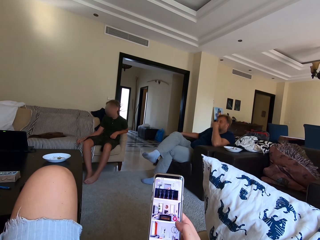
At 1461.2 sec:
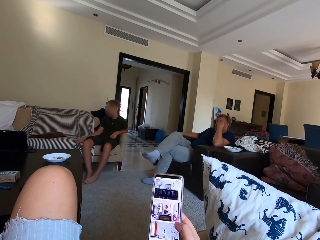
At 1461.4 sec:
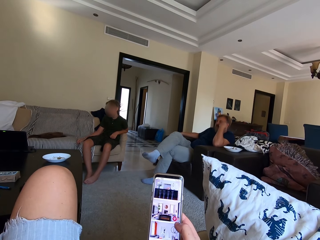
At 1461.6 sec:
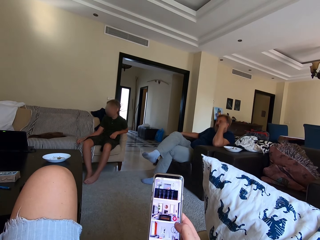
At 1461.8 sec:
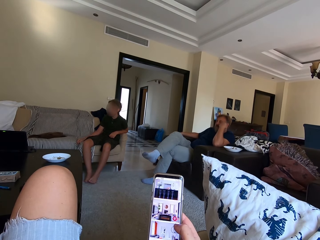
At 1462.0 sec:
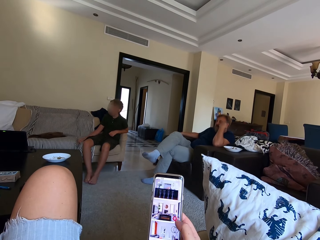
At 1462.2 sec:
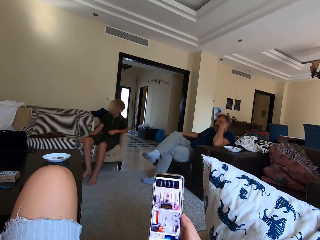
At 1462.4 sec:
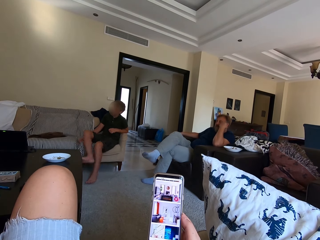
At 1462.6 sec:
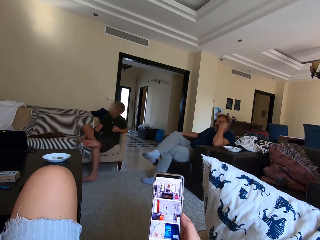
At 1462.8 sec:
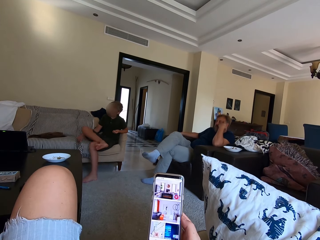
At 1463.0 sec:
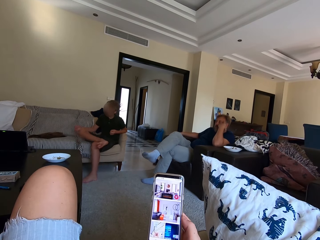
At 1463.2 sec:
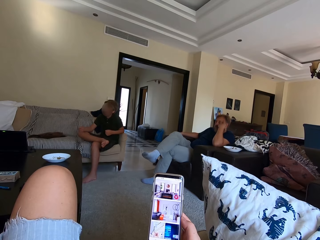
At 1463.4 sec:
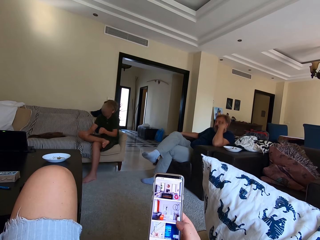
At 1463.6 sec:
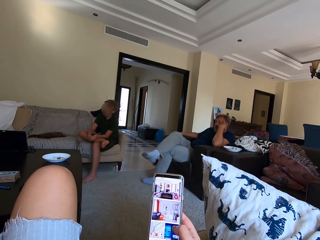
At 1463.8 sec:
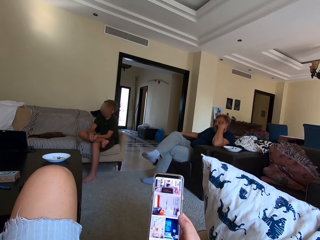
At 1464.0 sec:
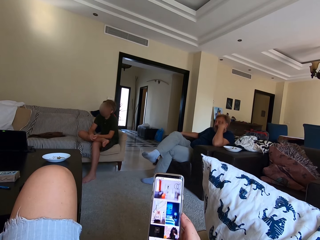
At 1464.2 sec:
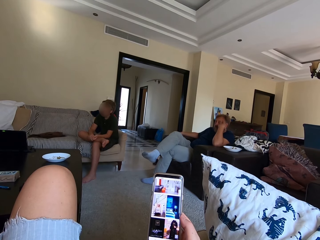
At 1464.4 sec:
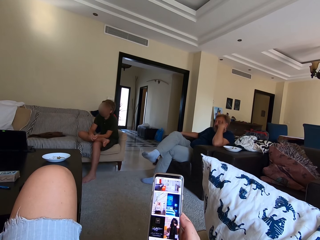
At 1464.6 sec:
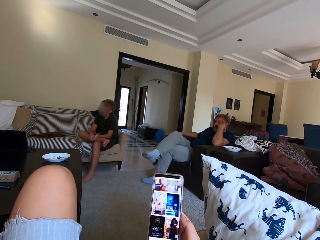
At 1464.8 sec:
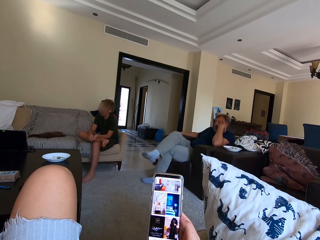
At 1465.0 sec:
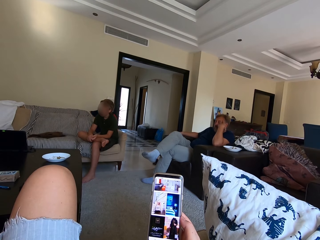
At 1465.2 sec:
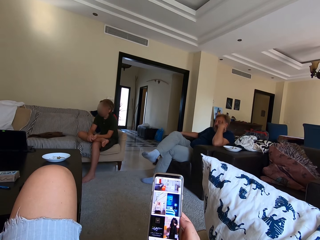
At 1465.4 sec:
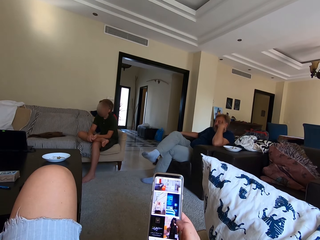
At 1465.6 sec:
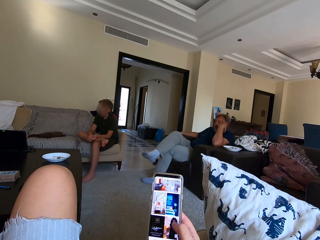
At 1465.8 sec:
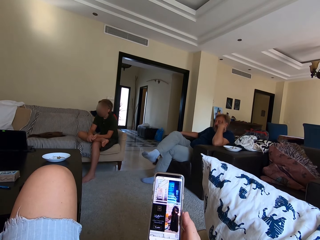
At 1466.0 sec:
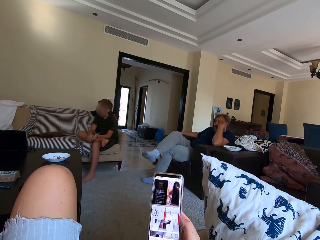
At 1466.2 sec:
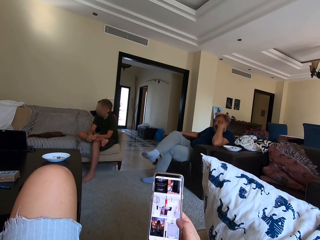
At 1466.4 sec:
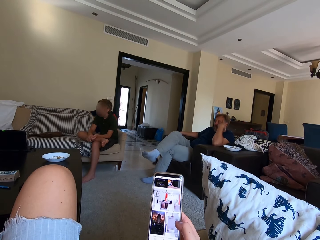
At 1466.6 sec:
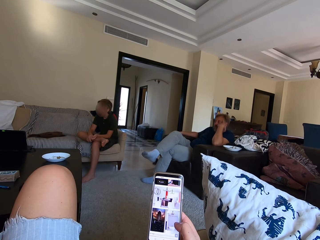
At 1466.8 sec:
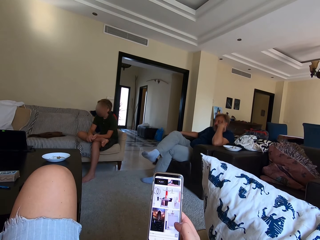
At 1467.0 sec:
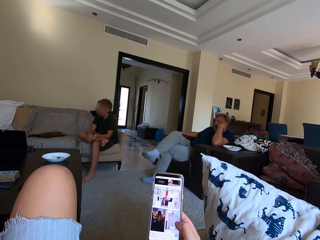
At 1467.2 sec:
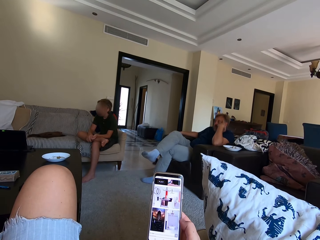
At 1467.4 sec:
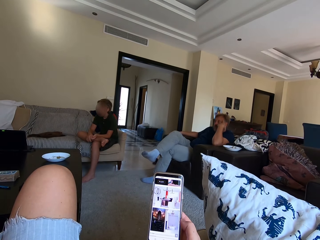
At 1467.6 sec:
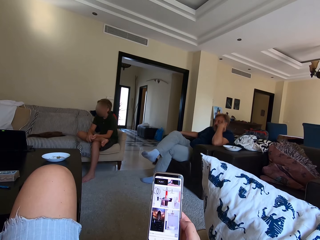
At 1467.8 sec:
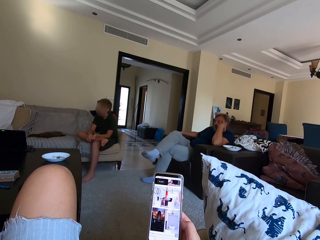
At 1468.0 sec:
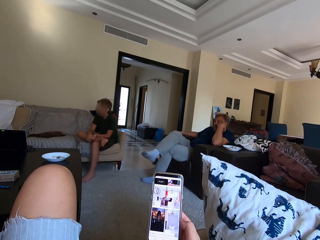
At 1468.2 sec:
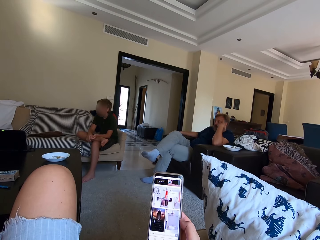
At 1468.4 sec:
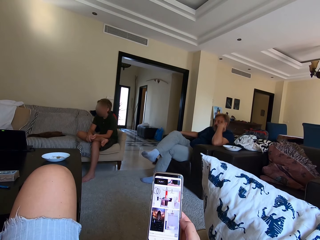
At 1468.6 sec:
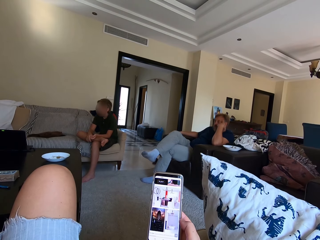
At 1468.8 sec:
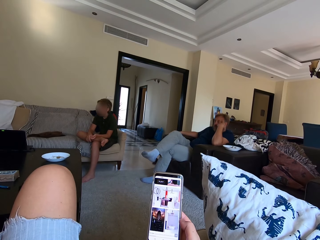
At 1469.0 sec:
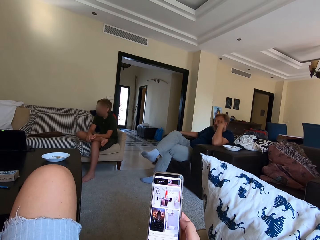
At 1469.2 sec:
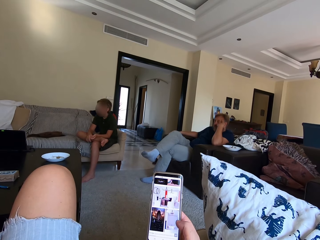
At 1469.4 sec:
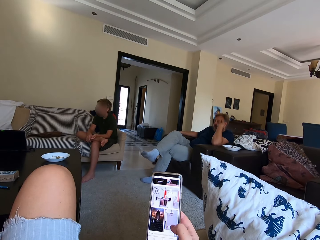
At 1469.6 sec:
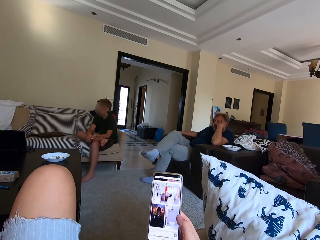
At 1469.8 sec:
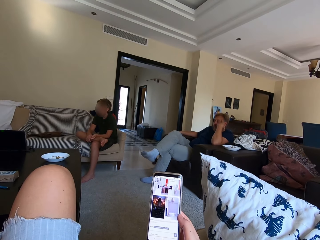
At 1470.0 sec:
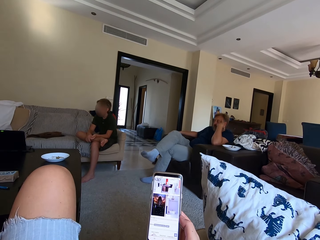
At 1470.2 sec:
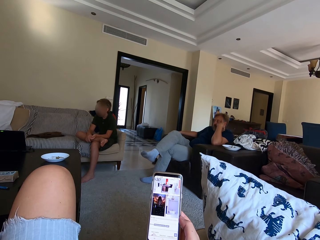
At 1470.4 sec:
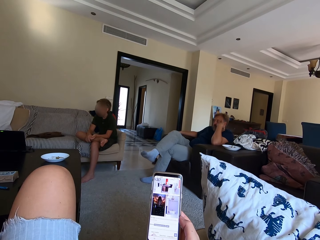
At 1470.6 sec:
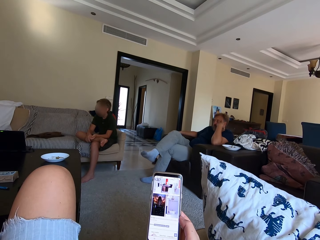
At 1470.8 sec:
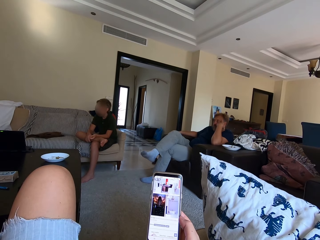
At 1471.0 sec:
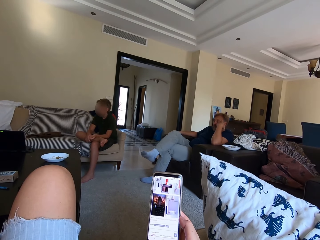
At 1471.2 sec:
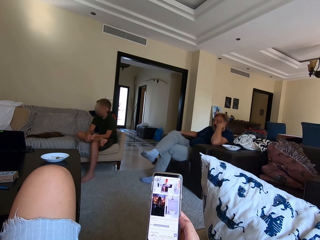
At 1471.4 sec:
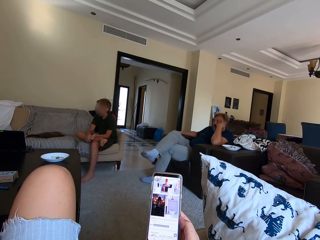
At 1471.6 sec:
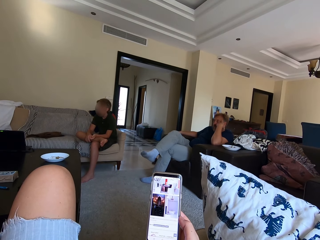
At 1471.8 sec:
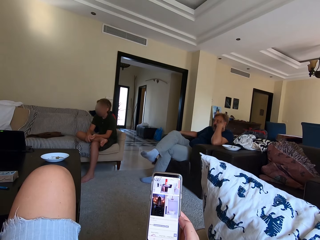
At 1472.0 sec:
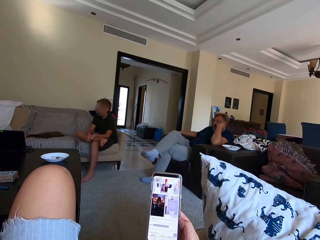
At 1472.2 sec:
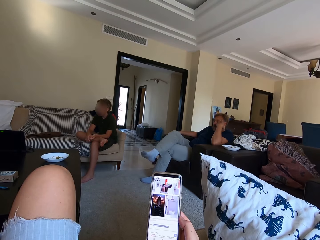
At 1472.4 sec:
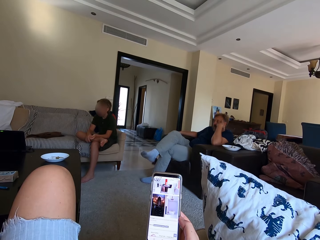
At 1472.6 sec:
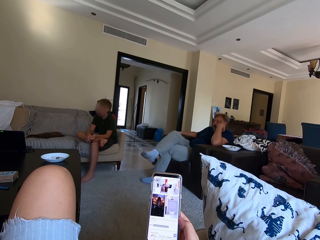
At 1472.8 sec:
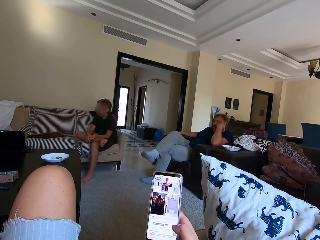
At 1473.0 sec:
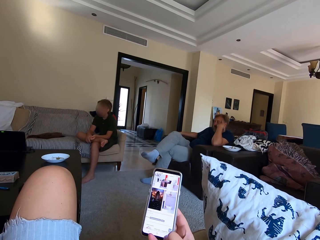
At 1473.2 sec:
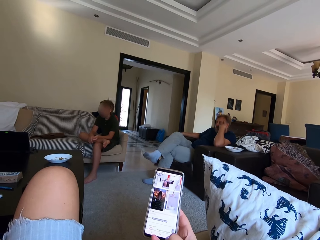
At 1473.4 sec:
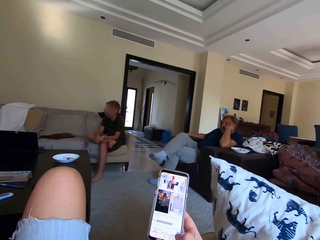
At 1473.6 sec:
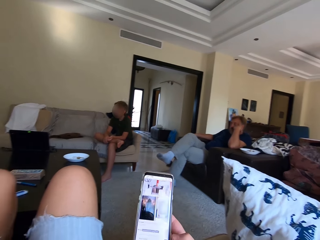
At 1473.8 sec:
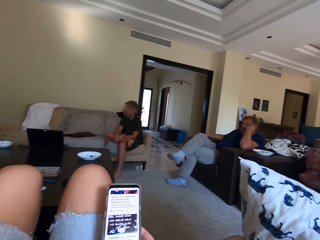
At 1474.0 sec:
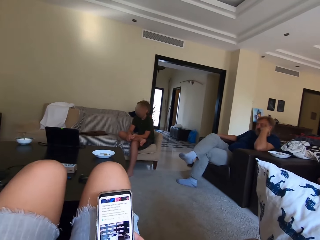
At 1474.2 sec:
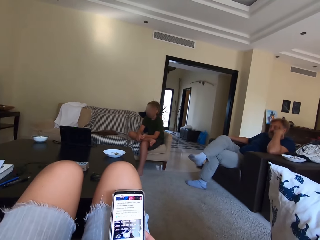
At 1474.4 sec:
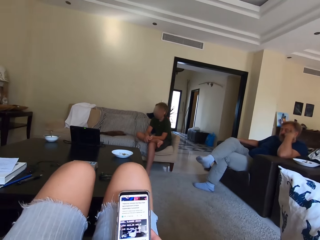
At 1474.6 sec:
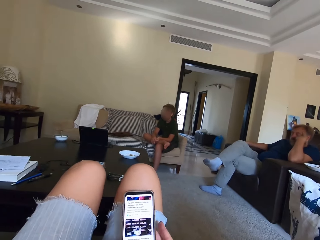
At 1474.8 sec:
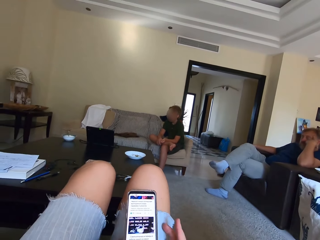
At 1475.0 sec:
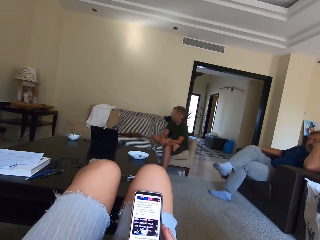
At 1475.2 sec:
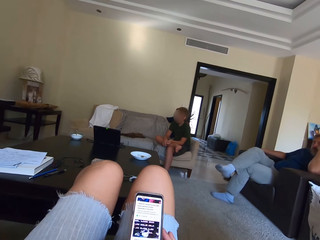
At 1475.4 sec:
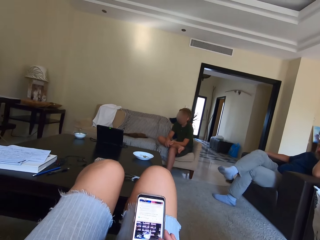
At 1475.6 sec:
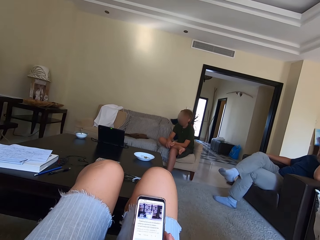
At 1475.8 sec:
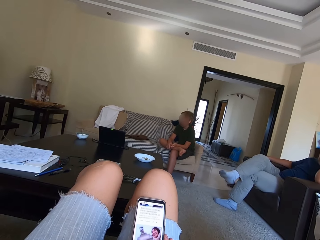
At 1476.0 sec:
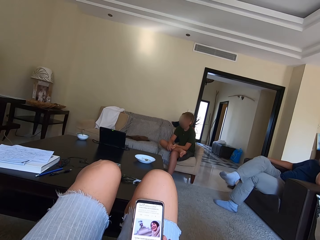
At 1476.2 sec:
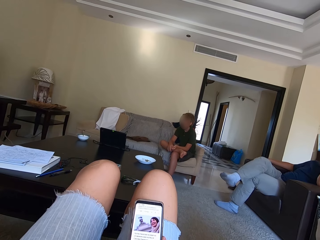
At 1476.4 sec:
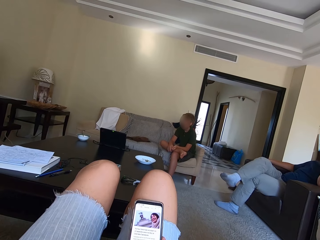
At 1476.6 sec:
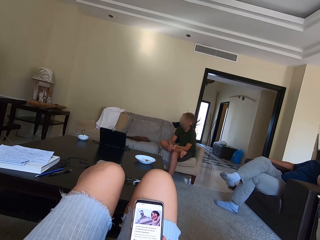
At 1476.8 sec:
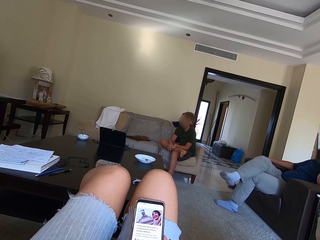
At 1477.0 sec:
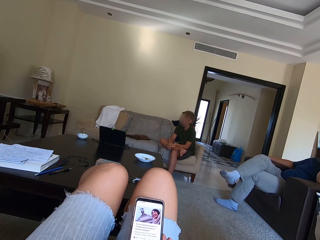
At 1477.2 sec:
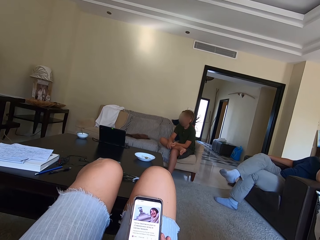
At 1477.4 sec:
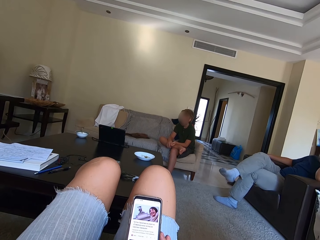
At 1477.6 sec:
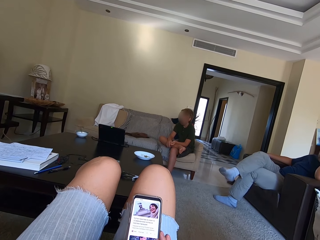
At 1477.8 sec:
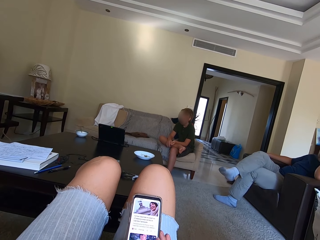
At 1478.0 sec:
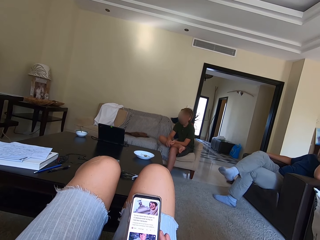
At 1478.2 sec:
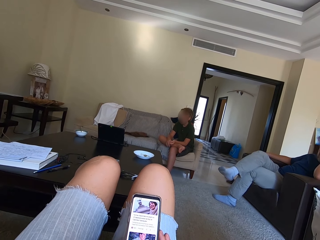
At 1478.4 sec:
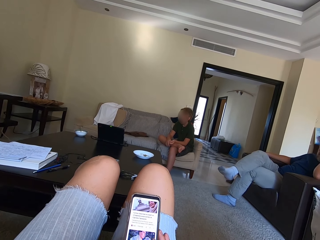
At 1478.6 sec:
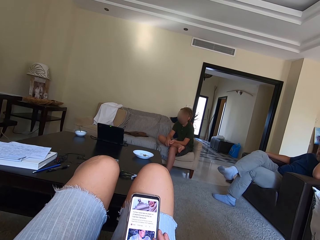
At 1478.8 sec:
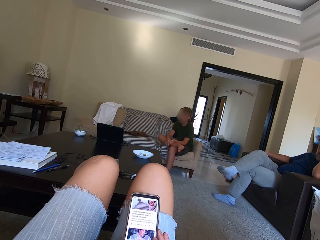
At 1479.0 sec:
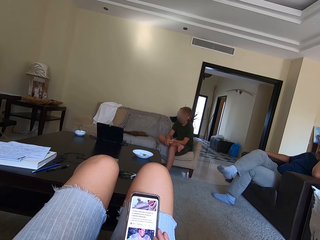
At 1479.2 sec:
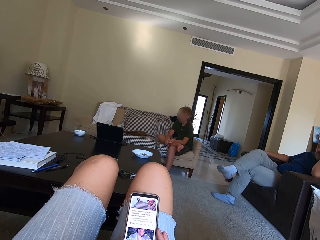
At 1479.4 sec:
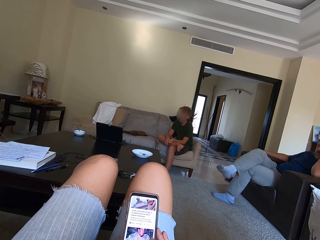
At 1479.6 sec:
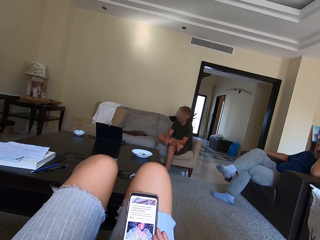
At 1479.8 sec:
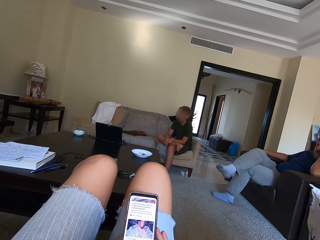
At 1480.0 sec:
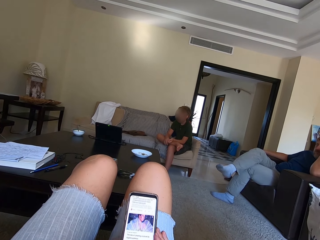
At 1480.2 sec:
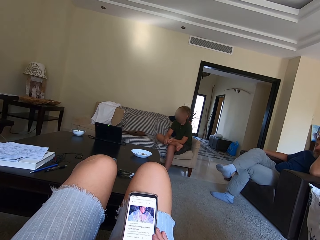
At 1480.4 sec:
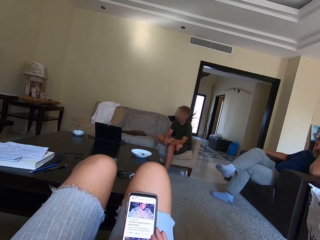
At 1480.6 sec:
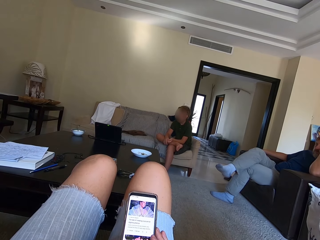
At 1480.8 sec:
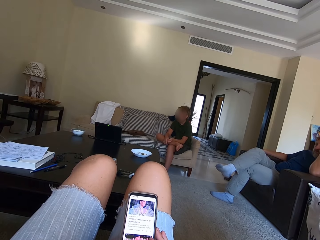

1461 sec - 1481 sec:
A man folds the leg. The man folds the leg with the hand. The camera wearer moves the phone. They scroll the phone.

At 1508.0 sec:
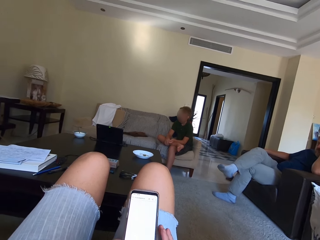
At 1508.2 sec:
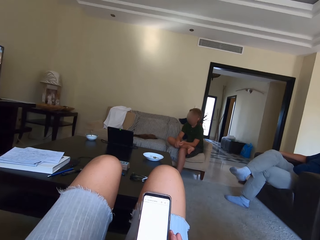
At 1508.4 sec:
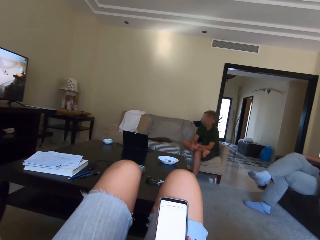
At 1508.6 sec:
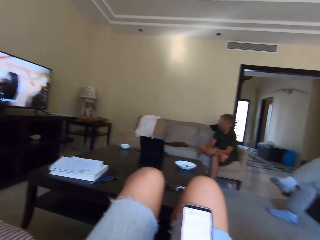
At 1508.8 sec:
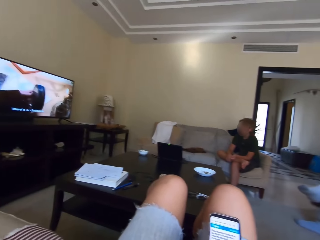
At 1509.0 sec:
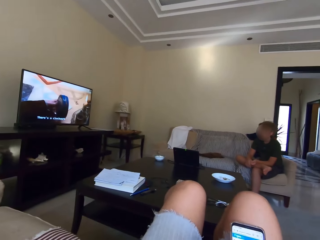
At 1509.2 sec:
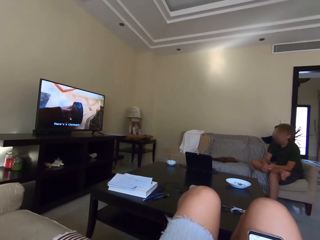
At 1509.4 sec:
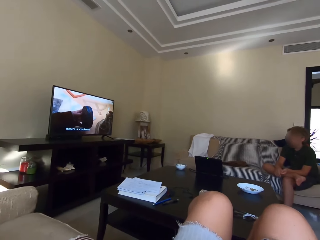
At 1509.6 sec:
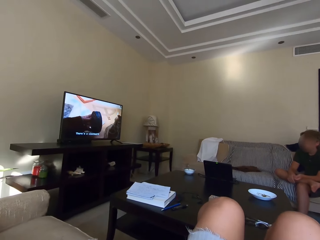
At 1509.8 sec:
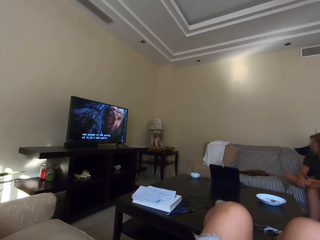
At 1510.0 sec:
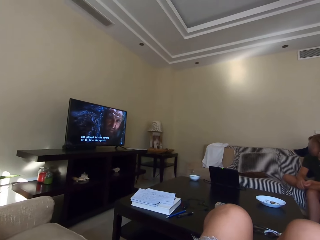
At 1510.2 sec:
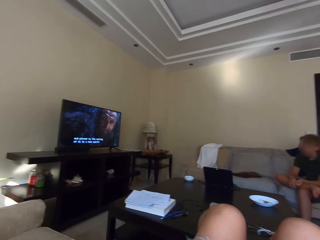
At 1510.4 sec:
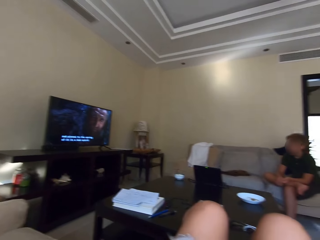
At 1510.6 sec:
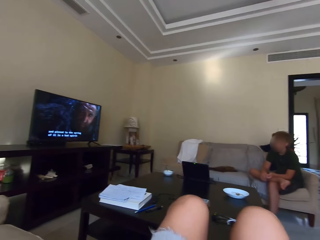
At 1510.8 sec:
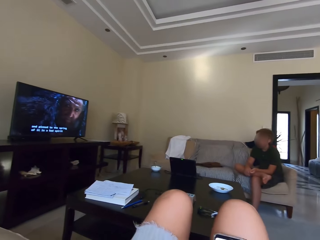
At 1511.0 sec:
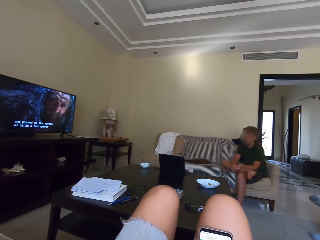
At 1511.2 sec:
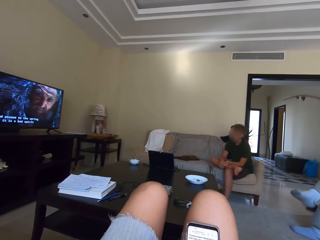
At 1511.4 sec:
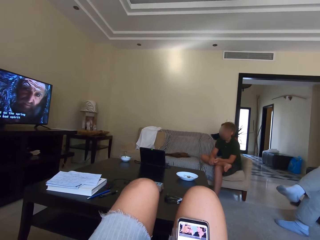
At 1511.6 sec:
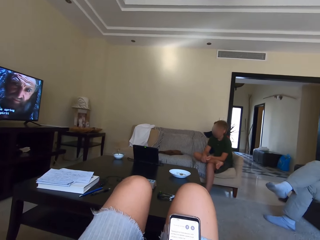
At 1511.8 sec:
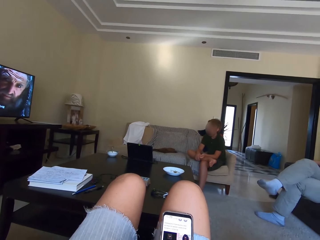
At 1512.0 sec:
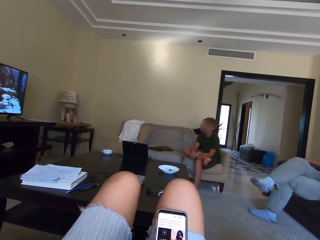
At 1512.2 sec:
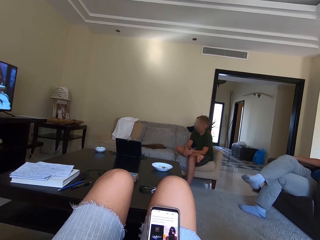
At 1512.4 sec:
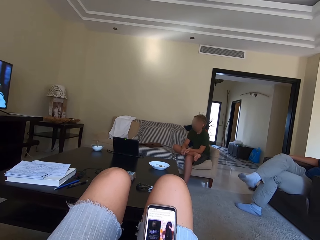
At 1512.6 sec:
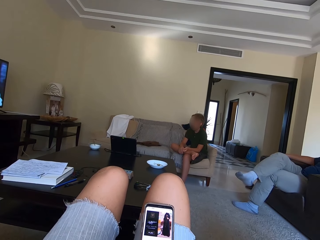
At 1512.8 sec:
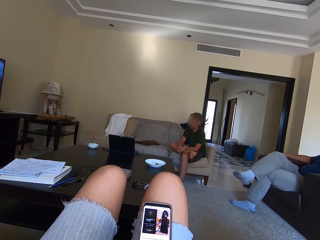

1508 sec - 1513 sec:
The camera wearer turns around the room. They operate the phone.
